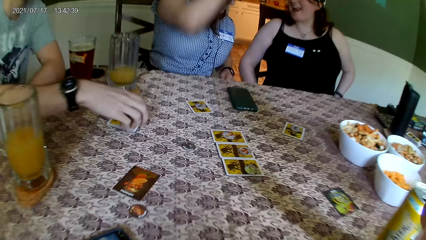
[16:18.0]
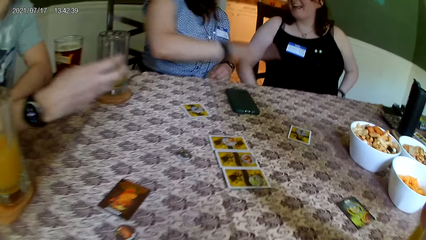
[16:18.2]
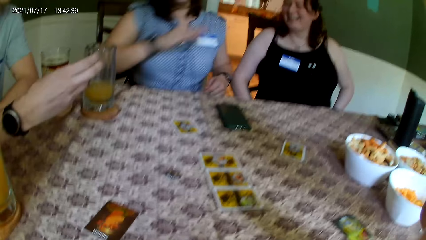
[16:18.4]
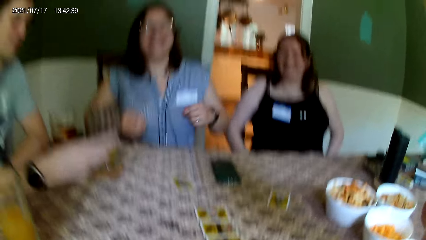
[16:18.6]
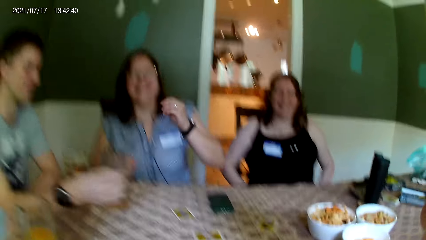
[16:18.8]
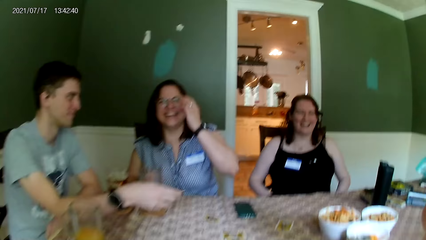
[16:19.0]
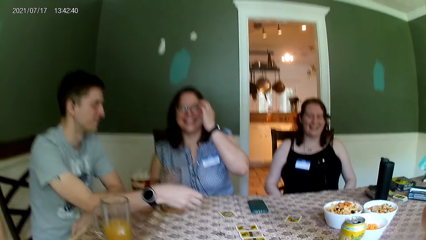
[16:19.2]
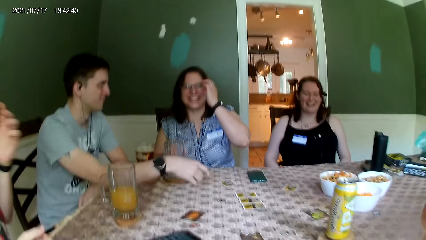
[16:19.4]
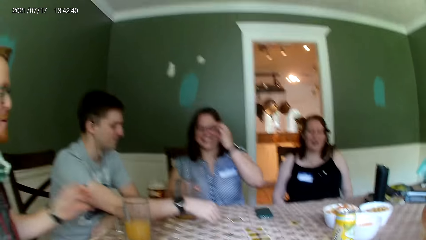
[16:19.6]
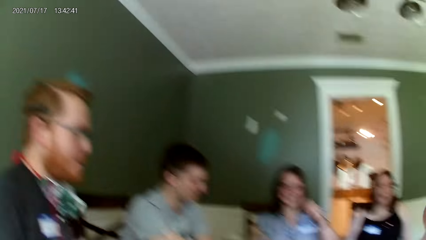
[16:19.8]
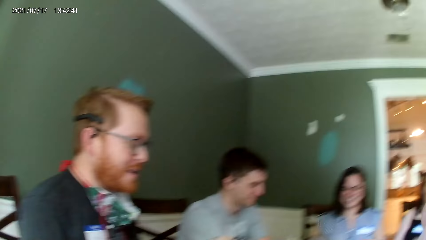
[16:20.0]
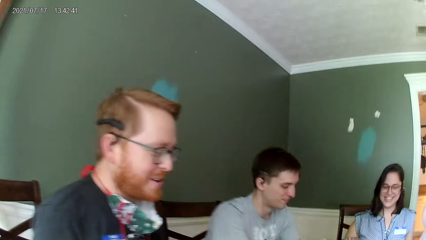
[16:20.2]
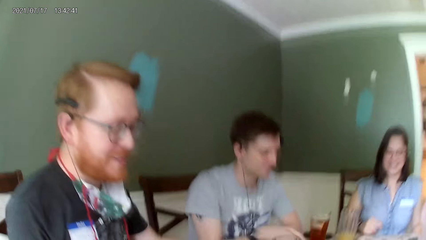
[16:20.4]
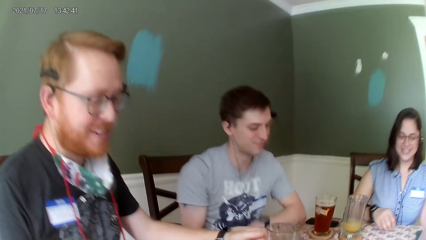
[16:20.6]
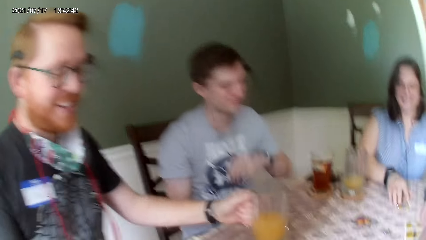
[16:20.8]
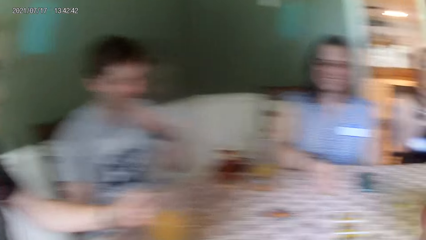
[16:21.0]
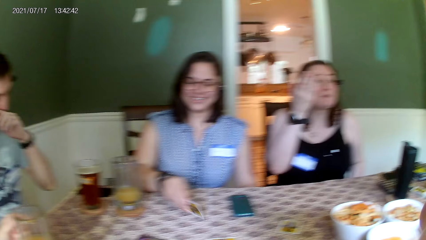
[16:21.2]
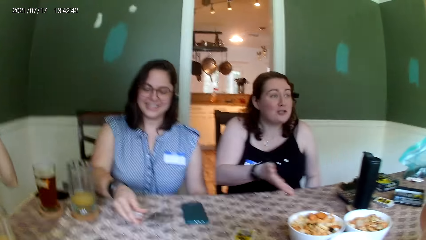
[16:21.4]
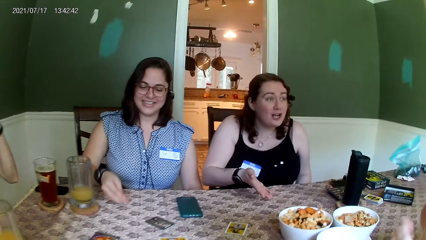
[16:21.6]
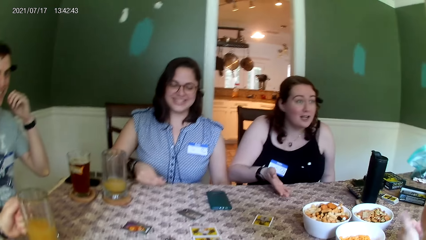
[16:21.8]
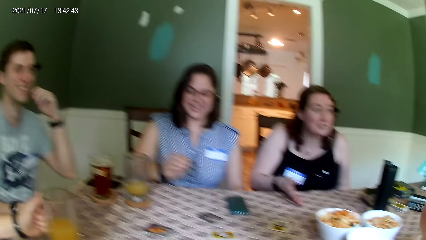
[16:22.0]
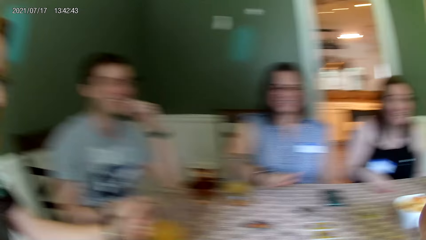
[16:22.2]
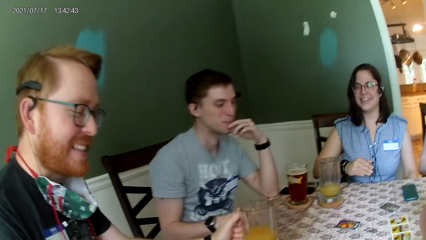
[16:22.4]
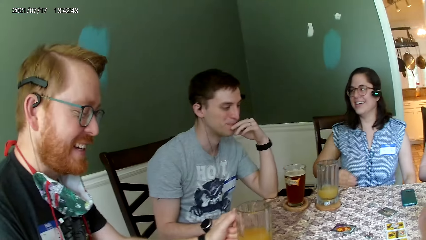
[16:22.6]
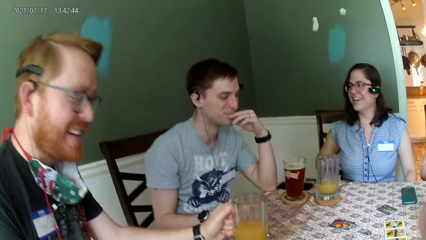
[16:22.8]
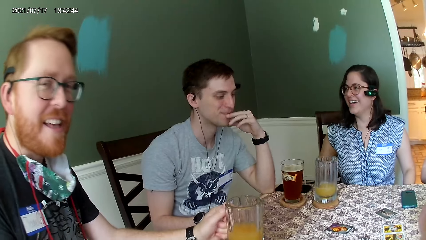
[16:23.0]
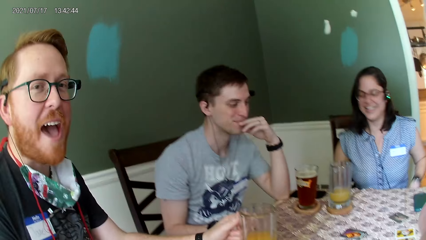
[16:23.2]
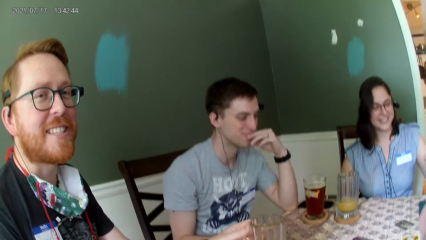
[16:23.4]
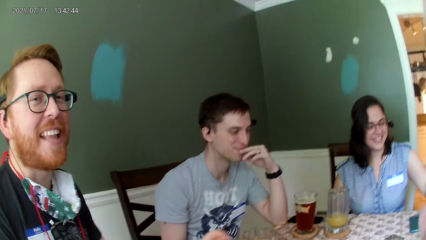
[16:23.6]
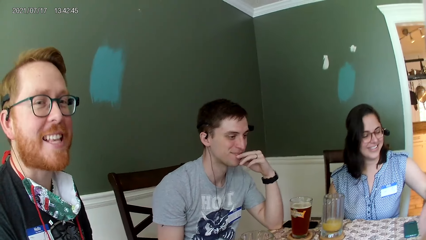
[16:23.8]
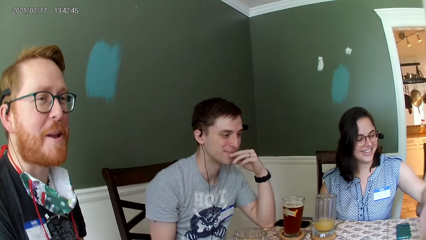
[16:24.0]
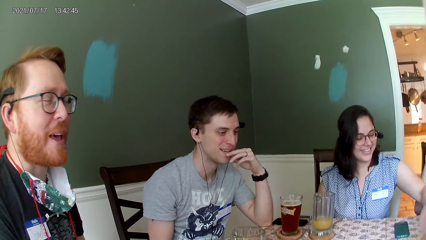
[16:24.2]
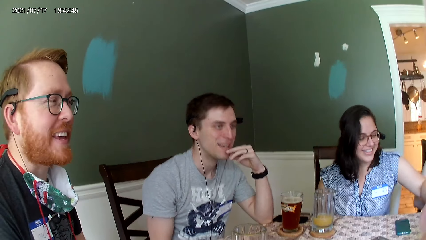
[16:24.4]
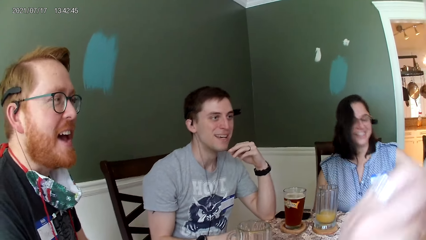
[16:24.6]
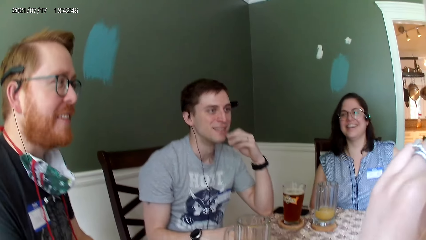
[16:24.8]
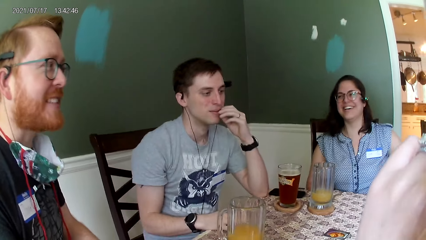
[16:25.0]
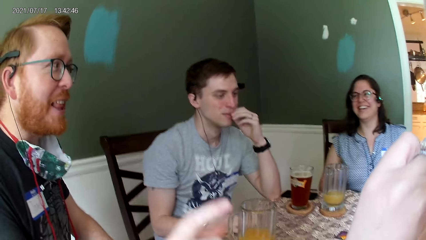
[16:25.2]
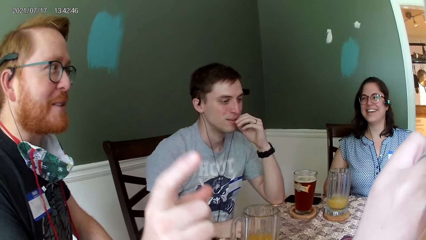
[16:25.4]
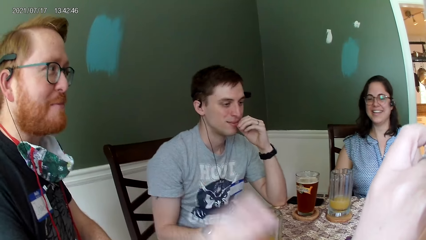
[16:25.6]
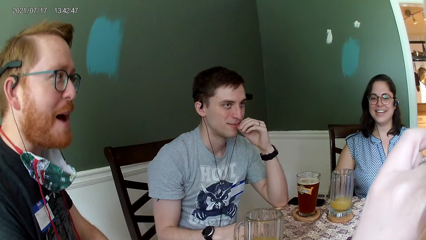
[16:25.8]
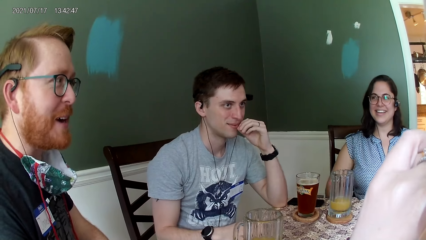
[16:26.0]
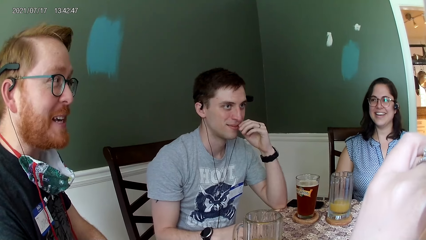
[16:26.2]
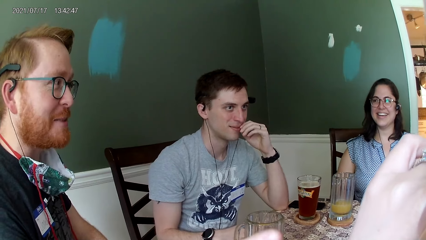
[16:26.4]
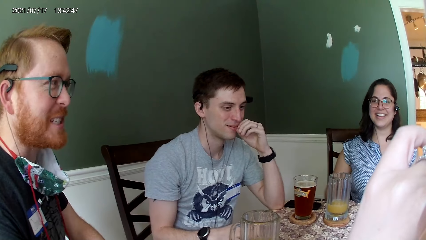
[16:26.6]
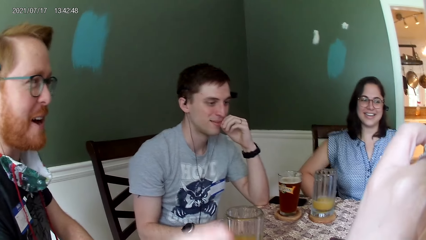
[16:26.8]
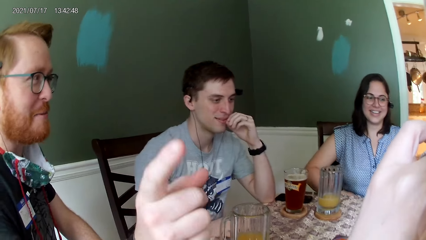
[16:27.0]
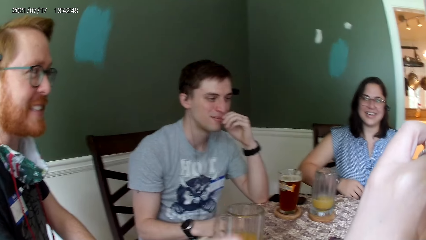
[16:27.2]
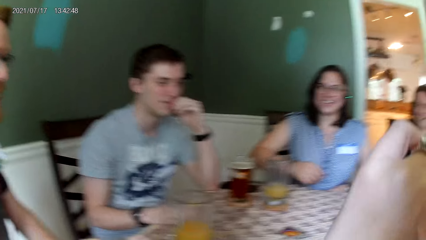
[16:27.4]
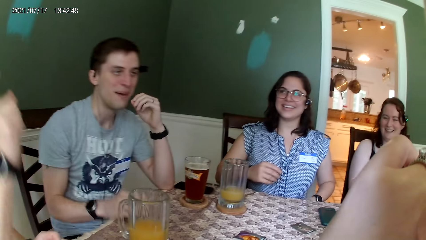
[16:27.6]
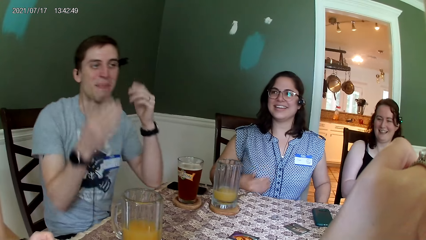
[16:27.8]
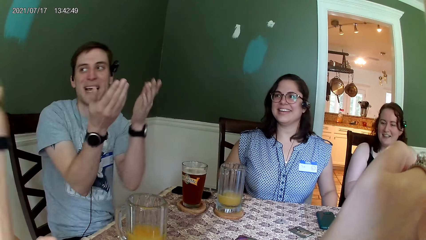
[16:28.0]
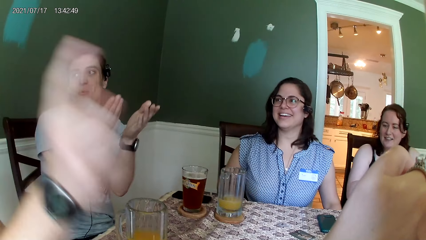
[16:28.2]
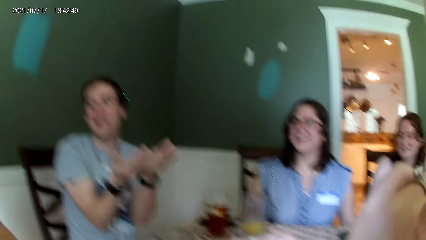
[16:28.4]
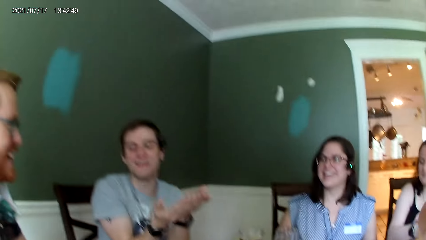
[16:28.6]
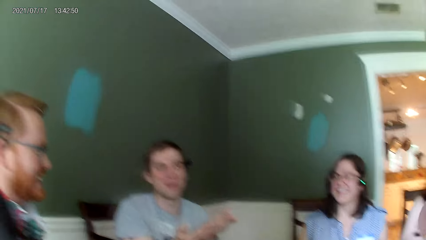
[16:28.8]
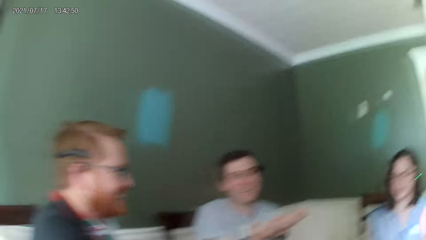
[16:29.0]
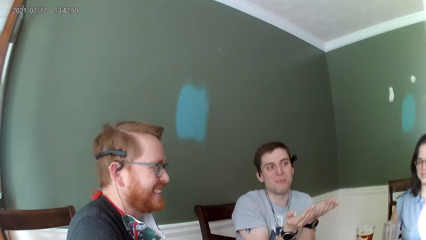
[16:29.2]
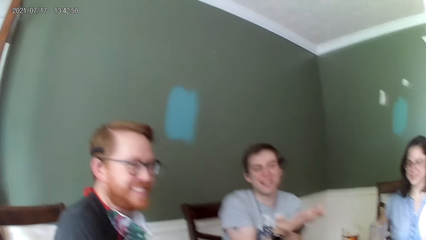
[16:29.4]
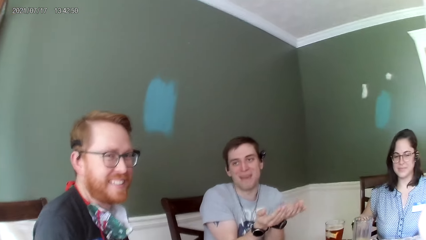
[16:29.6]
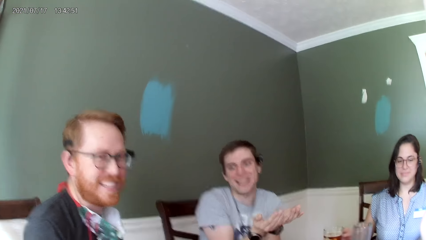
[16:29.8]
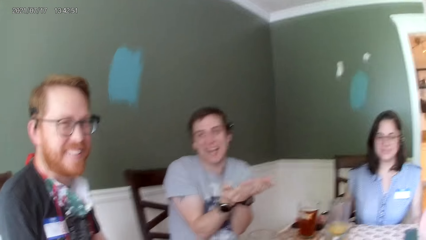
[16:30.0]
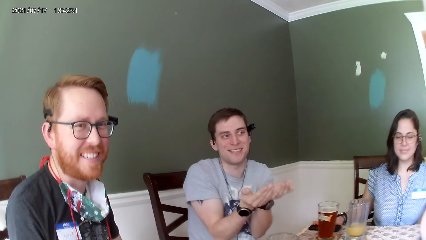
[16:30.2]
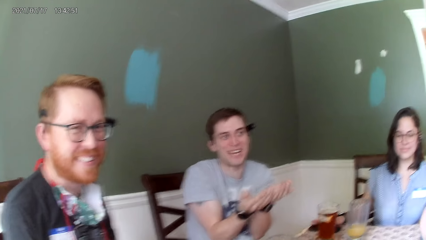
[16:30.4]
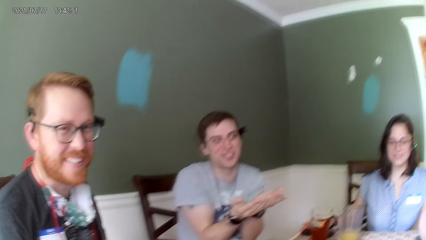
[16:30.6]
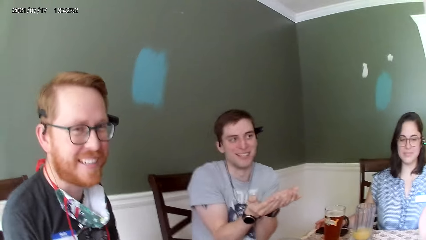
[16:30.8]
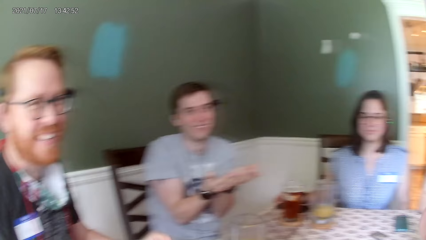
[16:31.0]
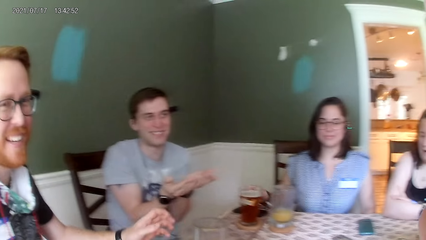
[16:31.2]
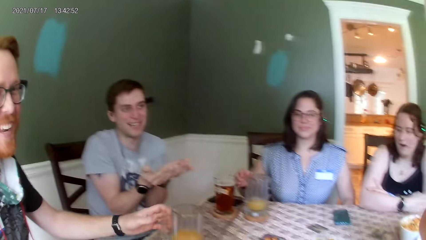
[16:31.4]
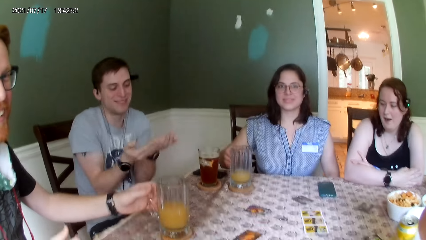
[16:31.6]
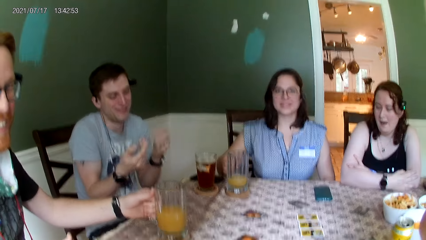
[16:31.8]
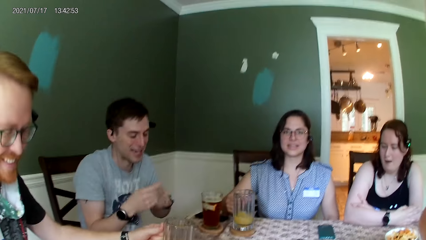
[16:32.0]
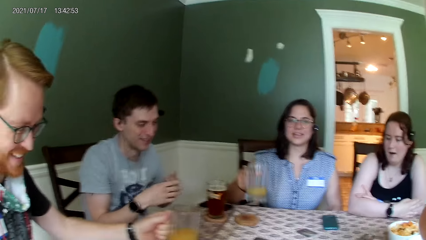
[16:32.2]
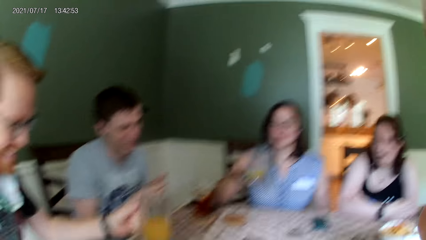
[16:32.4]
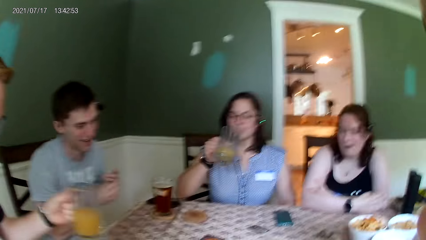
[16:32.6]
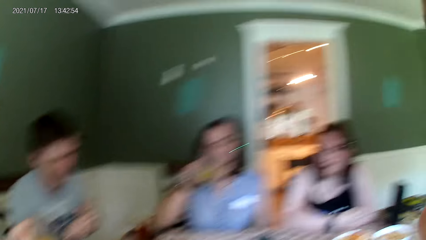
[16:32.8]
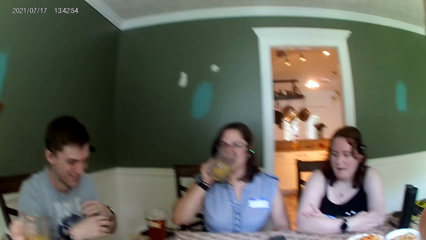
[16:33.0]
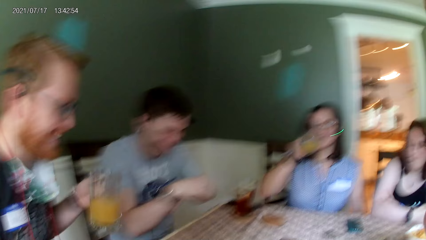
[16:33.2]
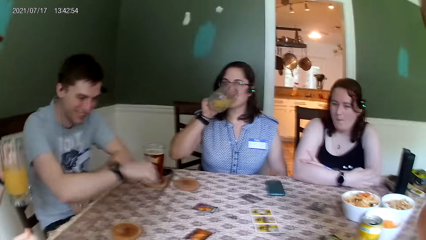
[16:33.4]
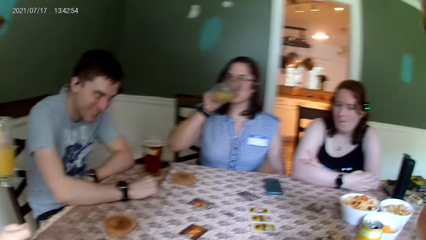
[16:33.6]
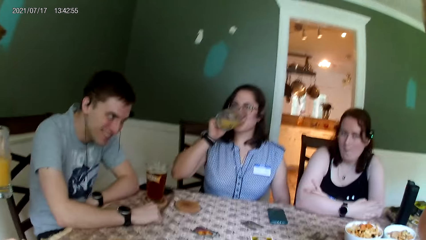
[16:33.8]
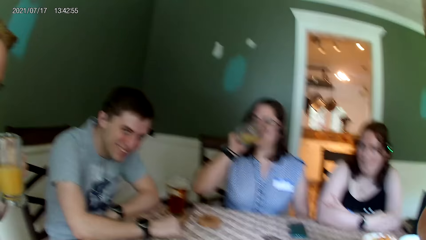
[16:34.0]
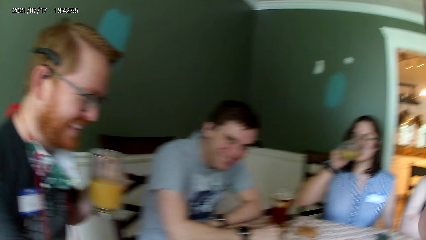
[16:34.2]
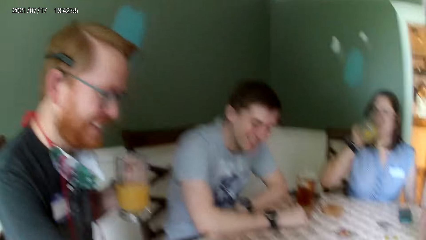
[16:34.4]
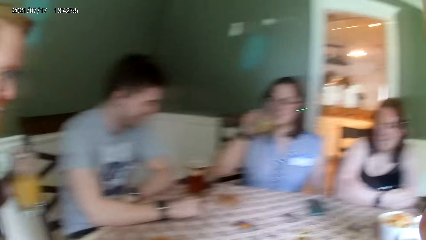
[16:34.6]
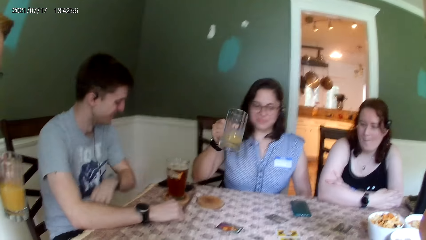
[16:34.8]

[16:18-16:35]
A man picks the card from the table with his right hand. A woman places the card in her right hand on the table. The camera wearer touches her face with her left hand. The woman picks the glass cup from the coaster on the table with her right hand. Another man picks the glass cup from the coaster on the table with his left hand. The woman drinks from the glass cup in her right hand.
